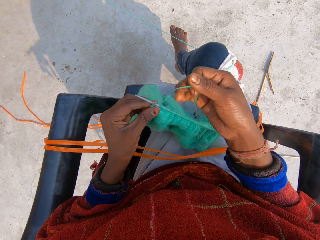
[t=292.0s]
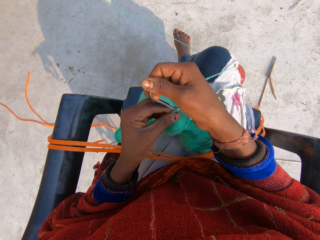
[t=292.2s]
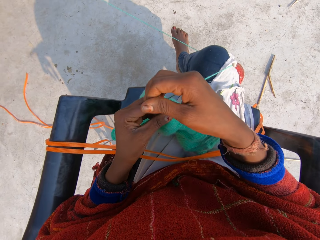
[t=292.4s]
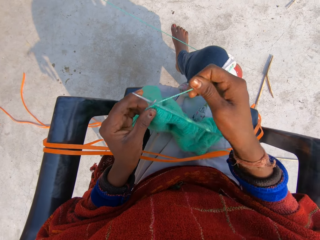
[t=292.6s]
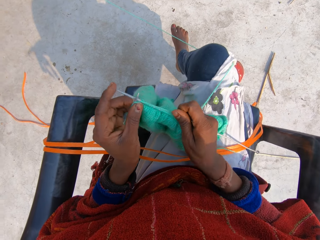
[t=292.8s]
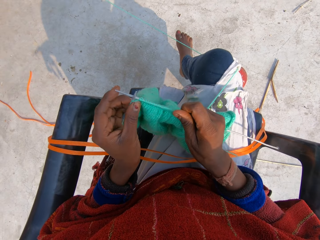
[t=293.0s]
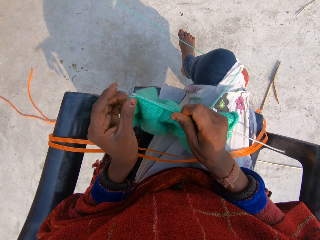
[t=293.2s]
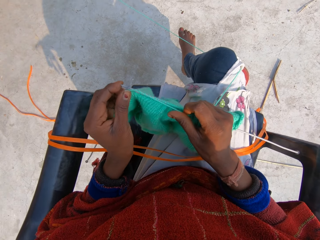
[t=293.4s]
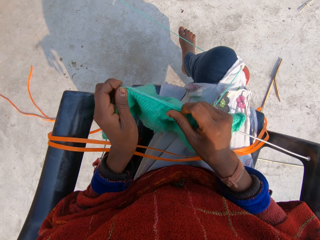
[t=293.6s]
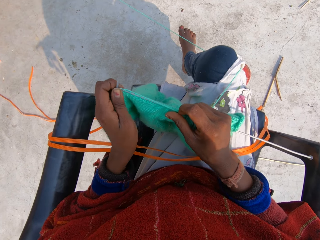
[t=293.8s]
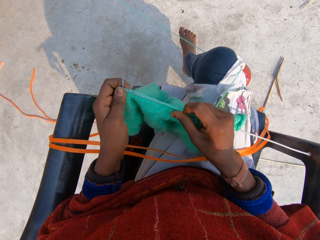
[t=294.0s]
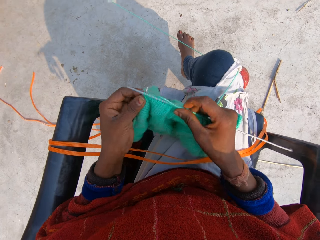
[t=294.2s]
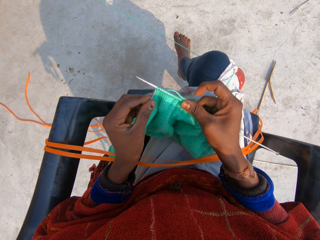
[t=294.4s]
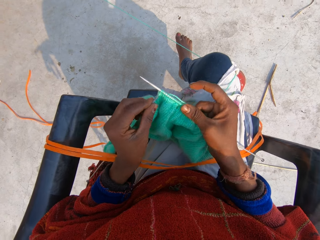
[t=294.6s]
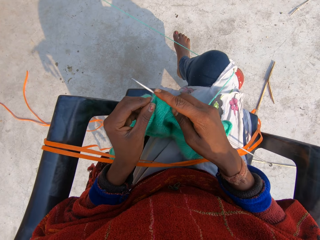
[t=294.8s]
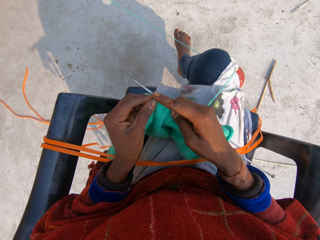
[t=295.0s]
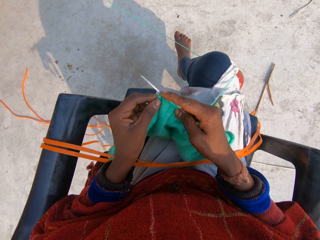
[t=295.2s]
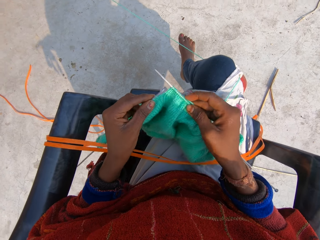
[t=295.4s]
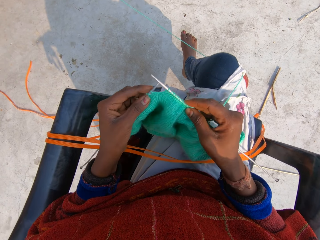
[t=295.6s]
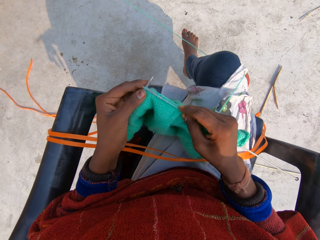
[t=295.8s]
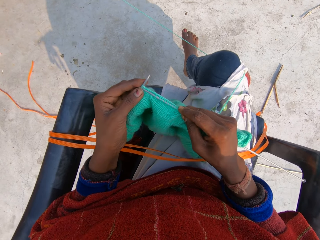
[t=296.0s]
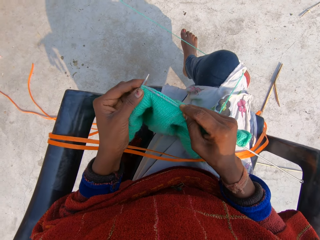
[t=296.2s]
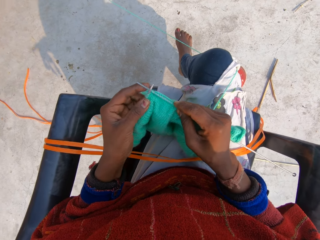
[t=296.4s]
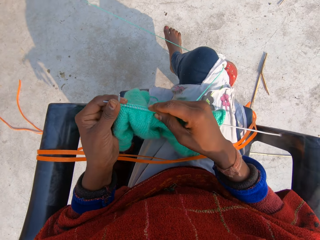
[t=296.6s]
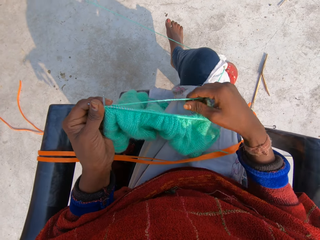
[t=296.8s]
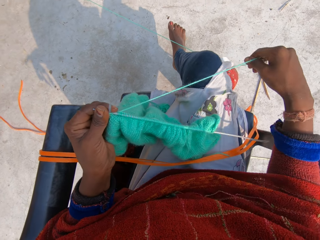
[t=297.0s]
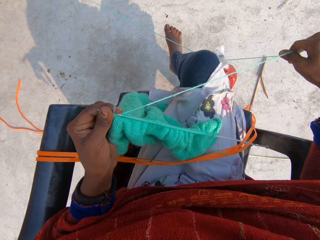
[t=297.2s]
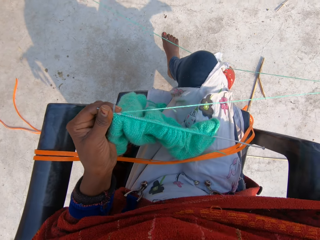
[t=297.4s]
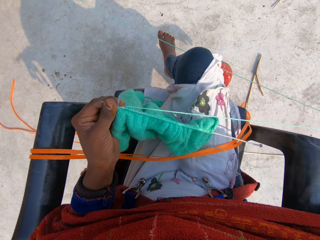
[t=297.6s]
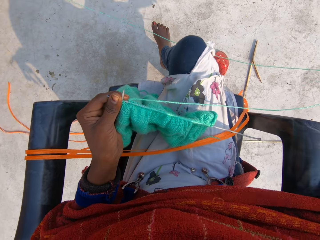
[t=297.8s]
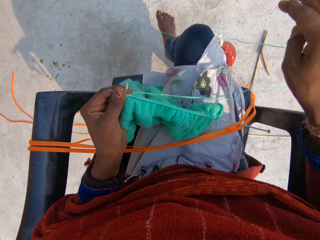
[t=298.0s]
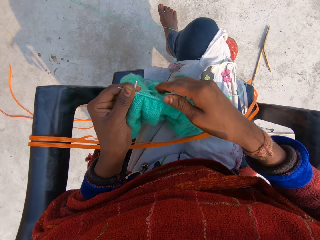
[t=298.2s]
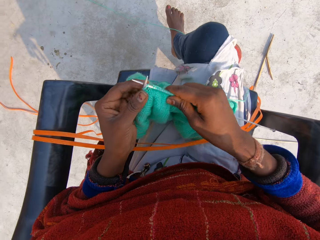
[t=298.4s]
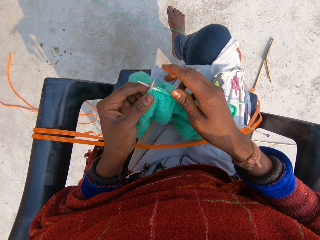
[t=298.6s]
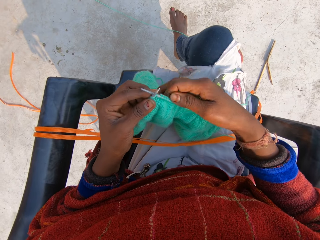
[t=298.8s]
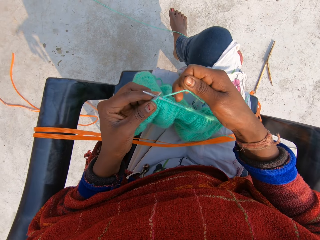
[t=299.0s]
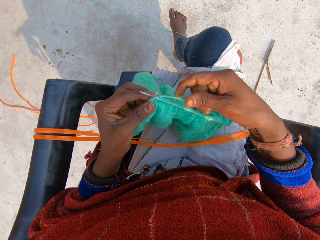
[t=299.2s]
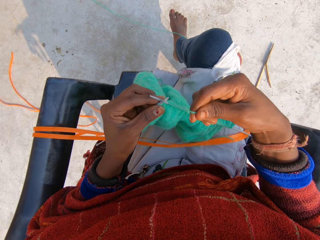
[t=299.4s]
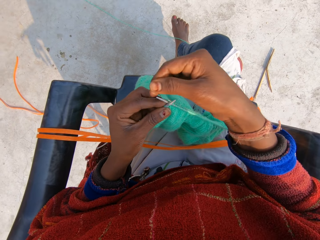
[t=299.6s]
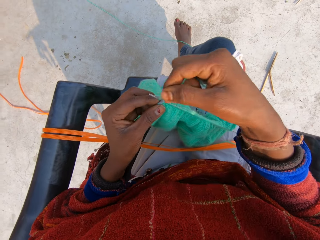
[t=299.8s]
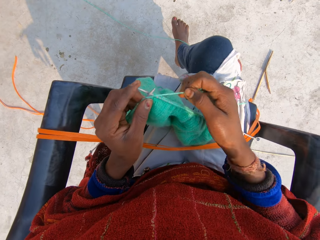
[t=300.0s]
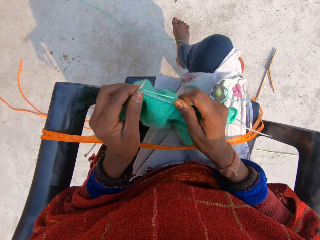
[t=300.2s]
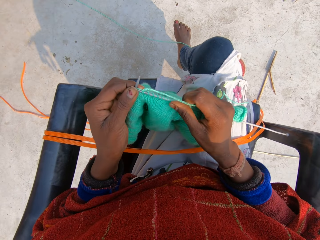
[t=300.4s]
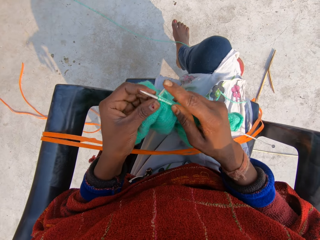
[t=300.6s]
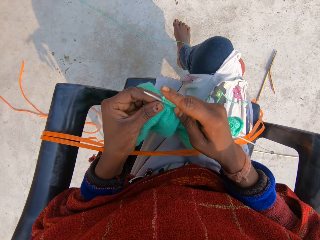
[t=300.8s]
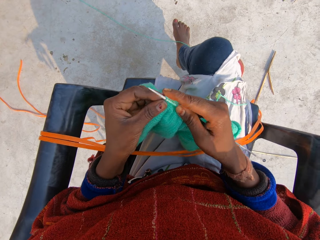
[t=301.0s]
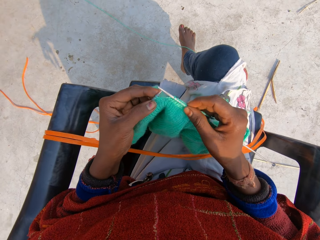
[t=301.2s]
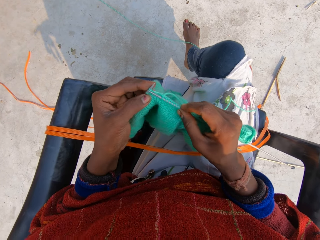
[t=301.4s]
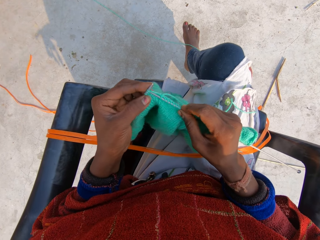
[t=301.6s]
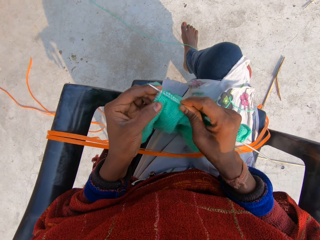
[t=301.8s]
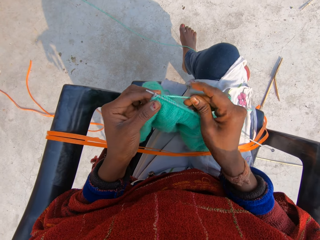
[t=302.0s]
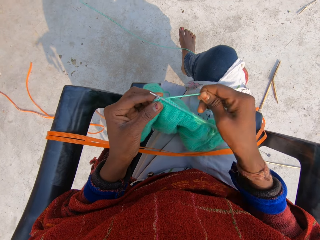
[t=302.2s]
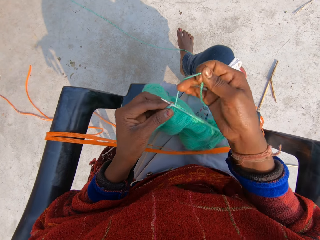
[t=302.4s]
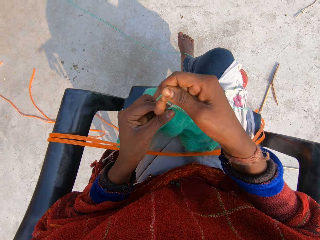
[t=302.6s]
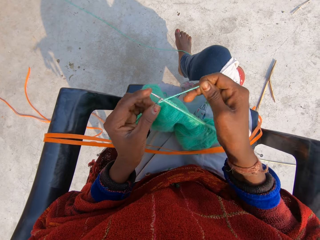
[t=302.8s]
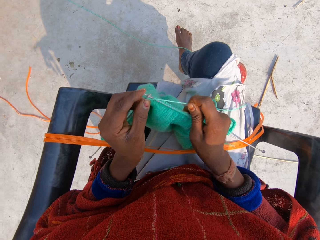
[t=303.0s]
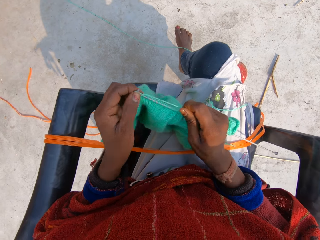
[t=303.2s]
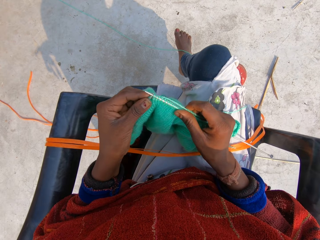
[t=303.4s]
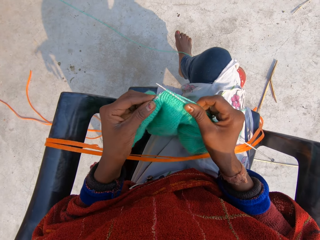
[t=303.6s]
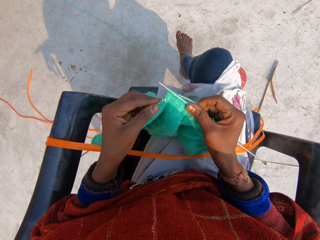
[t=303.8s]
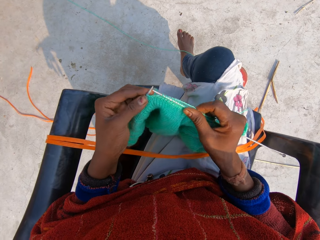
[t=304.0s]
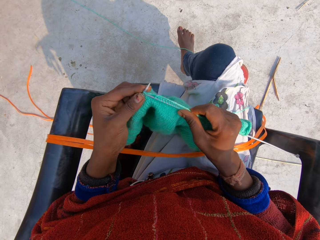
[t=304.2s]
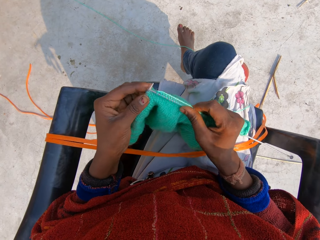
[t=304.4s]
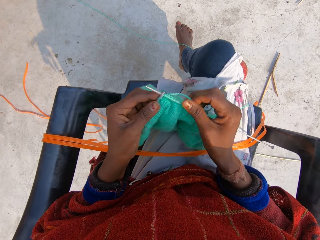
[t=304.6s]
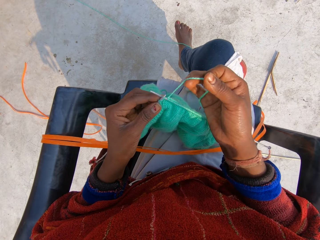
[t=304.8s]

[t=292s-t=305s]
The camera wearer rolls the thread around the crochet. They sew the sweater. They straighten the thread. They hold the sweater. They roll the thread around the crochet. They sew the sweater. They continue to knit blue material. They roll the thread around the crochet. They sew the sweater.

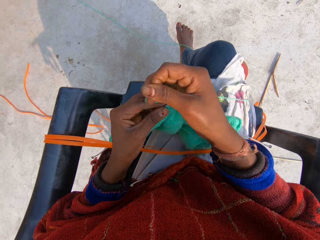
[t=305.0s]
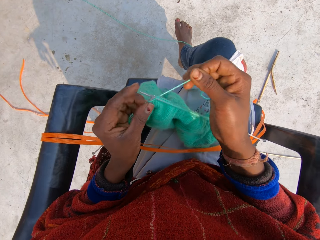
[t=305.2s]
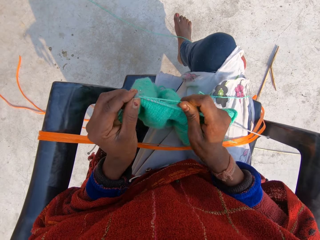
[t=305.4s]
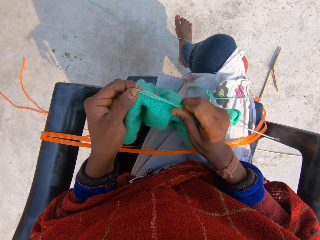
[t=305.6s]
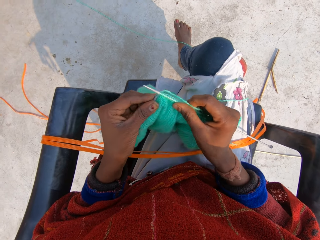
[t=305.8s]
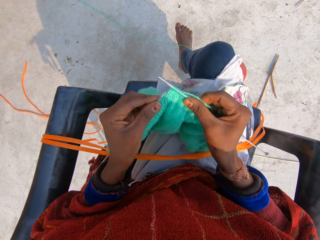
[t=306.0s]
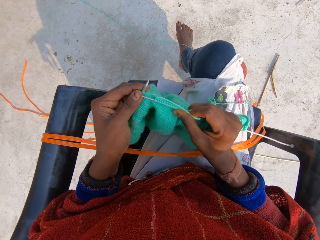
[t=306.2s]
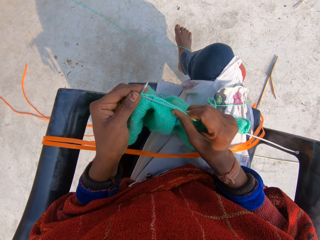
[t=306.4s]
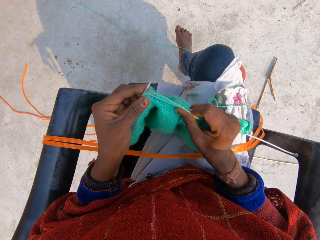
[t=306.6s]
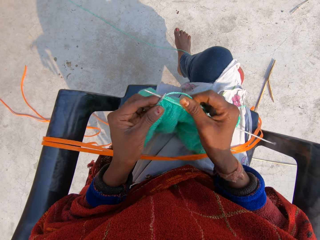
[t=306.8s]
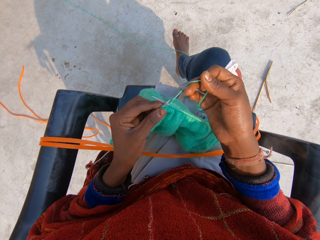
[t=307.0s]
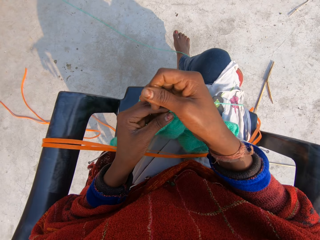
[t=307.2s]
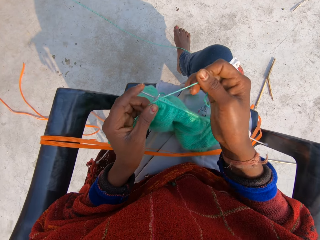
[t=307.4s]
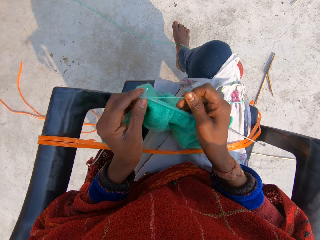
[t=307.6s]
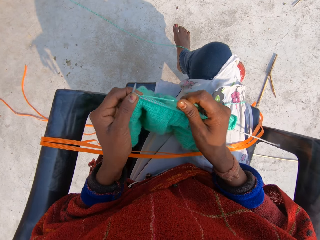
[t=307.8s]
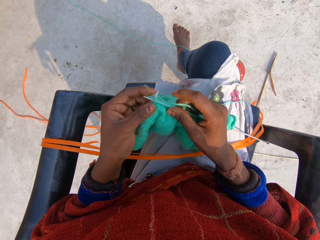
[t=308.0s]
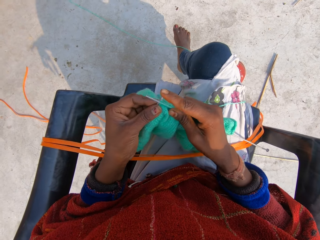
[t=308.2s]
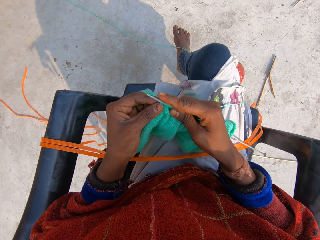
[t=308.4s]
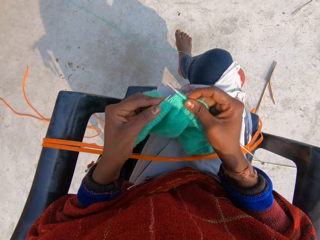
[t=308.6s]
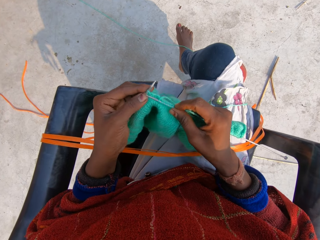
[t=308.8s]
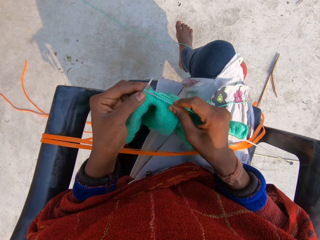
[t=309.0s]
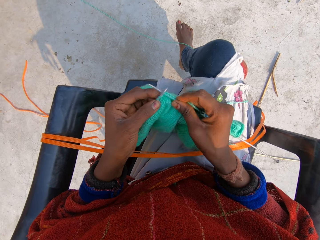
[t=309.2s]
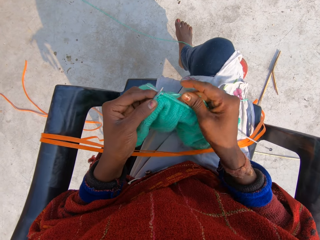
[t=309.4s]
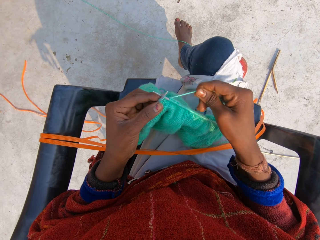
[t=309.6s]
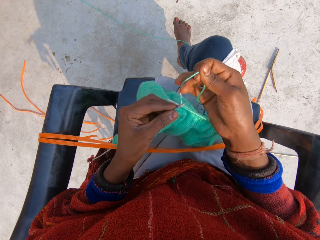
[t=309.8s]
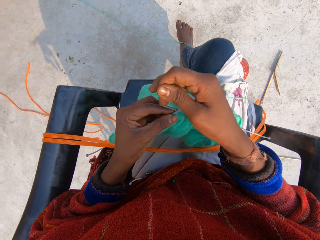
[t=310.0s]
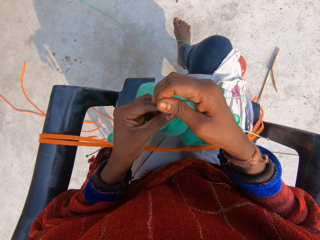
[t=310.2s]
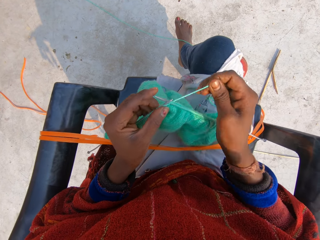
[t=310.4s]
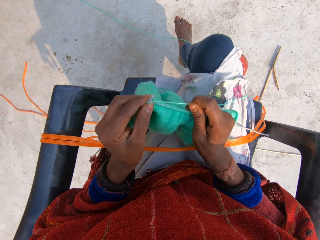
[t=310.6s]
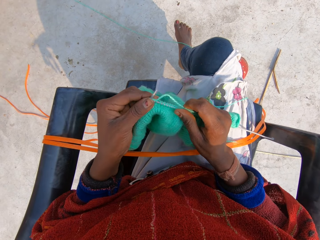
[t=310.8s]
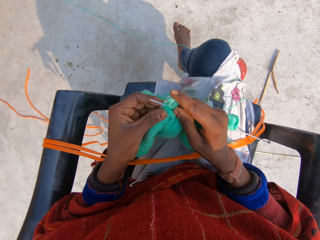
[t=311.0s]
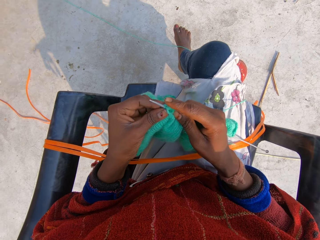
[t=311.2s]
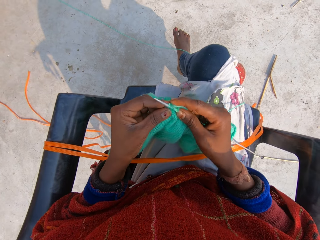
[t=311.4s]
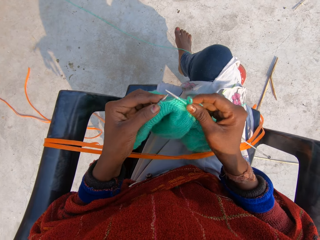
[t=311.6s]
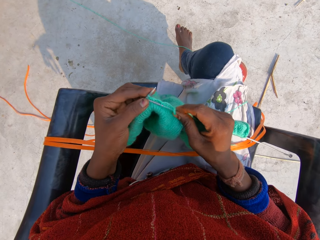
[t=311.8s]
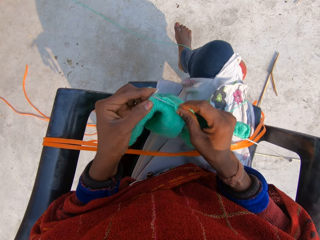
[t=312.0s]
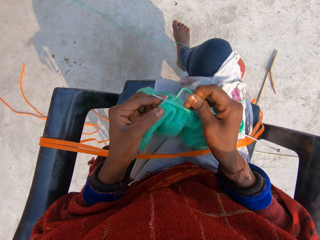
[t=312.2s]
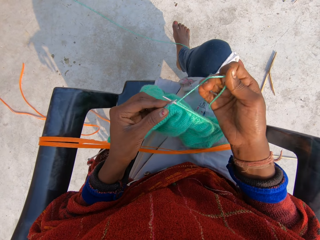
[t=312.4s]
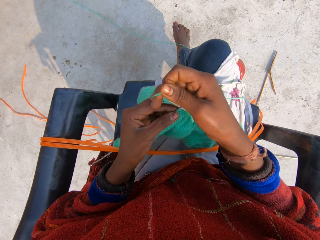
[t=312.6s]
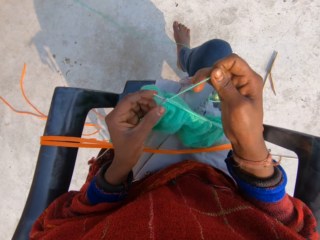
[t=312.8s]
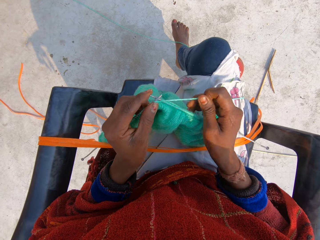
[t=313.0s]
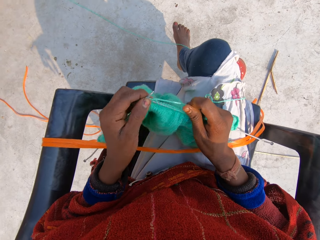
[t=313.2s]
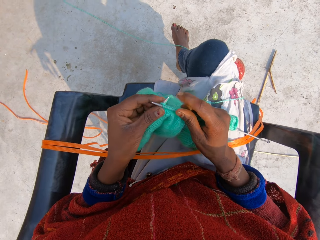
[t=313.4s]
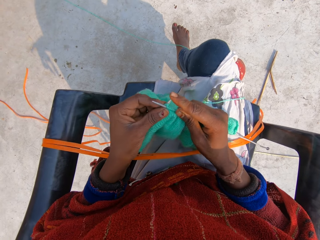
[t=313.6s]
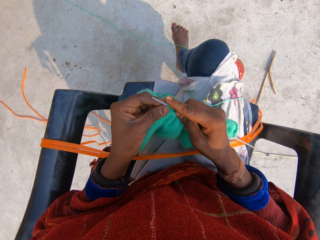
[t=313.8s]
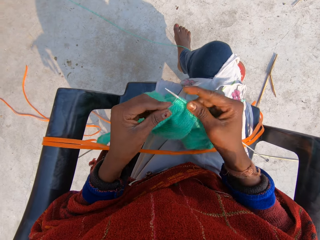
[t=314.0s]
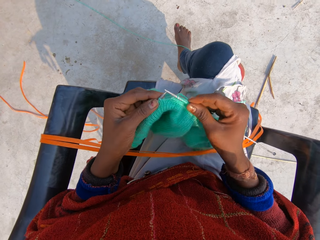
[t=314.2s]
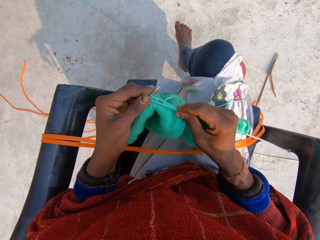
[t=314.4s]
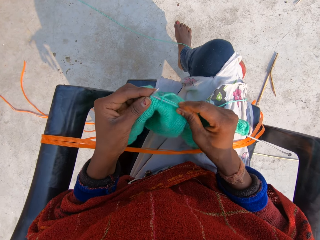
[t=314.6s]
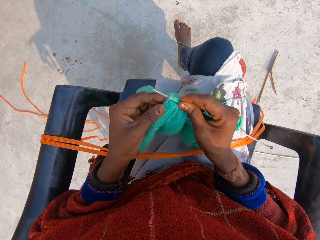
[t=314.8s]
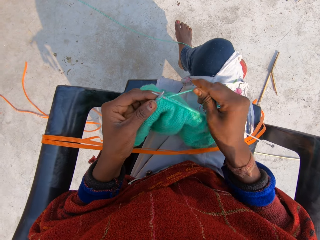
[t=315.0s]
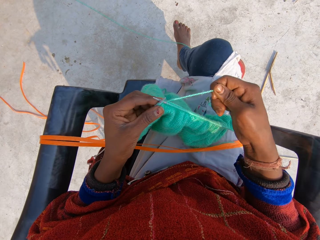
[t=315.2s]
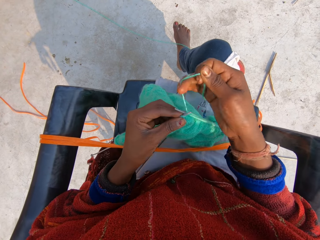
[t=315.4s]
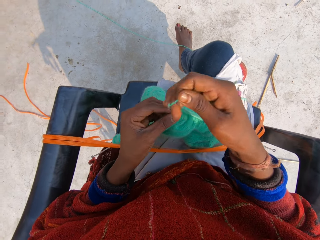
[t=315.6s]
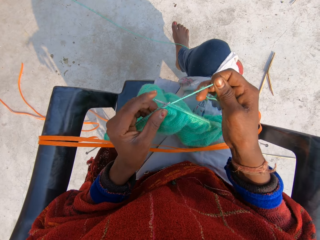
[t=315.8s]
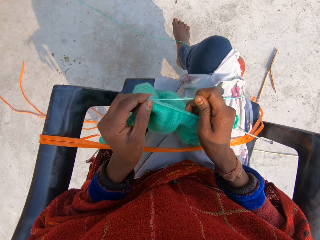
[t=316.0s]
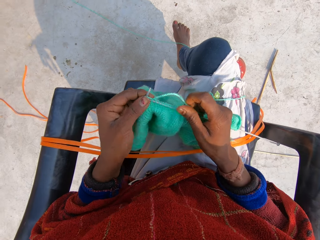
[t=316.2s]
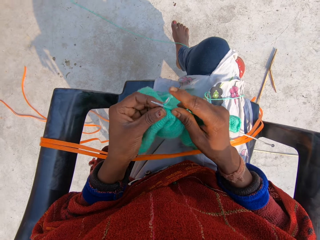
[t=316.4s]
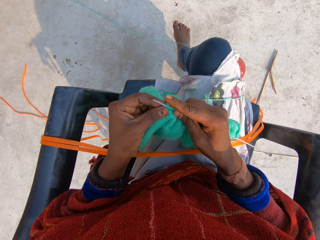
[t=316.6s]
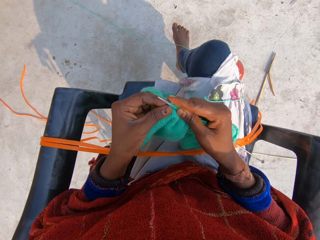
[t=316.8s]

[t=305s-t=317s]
The camera wearer rolls the thread around the crochet. They sew the sweater. They roll the thread around the crochet. They sew the sweater. They roll the thread around the crochet. They continue to knit blue material. They sew the sweater. They roll the thread around the crochet. They sew the sweater. They fix the needle in the yarn. They roll the thread around the crochet. They sew the sweater.
